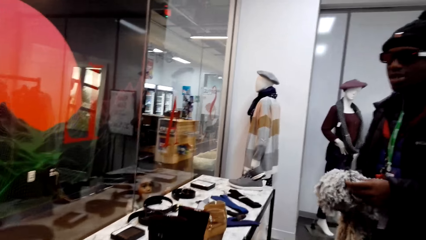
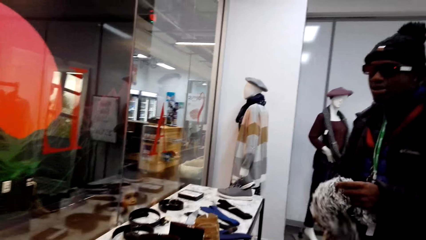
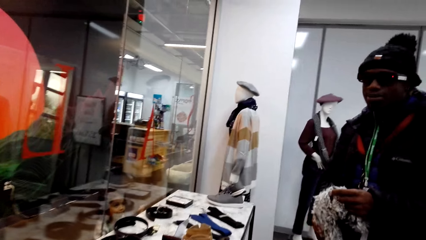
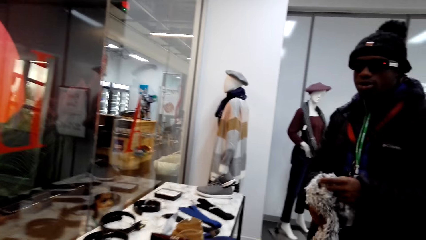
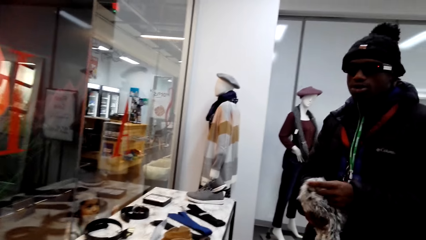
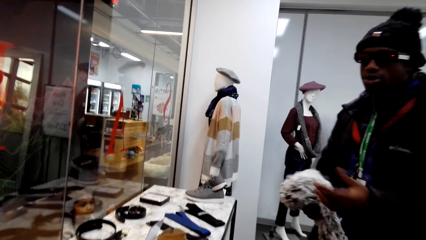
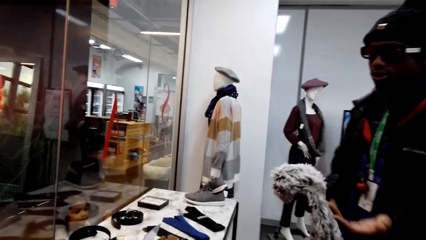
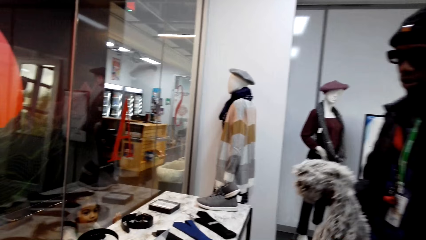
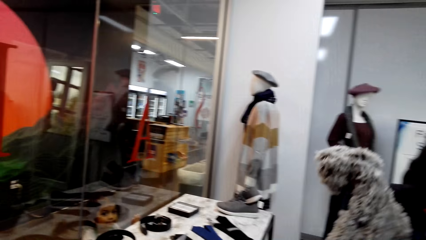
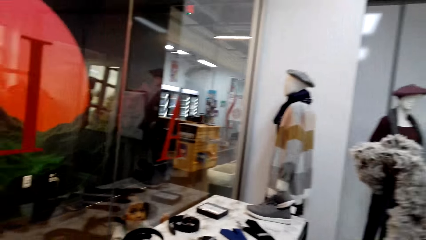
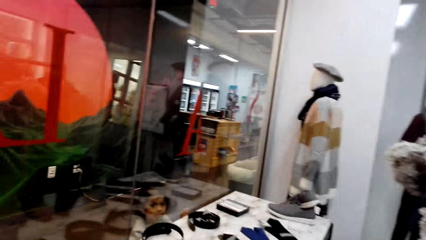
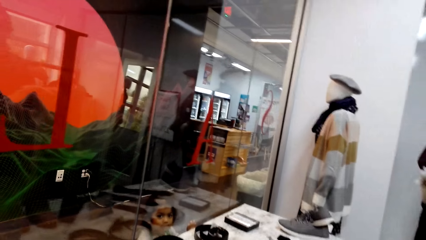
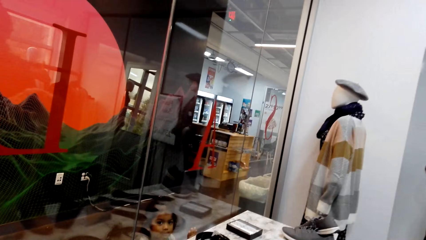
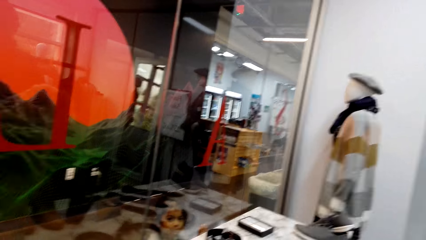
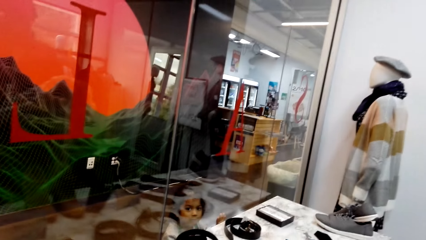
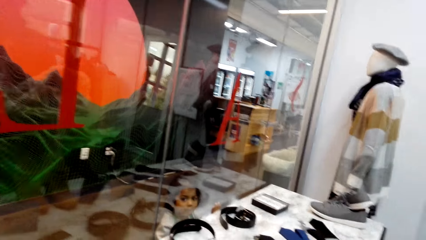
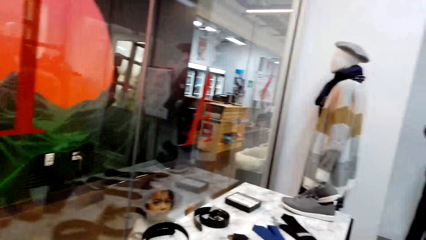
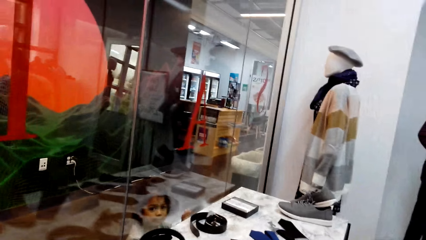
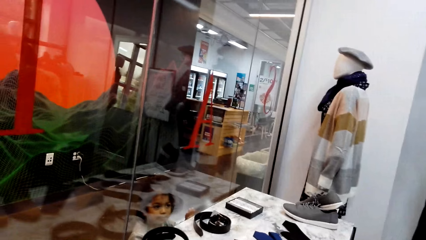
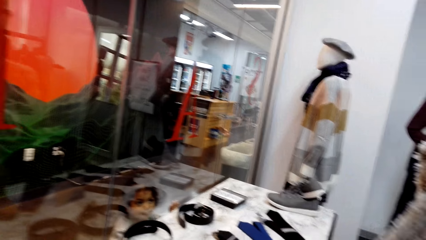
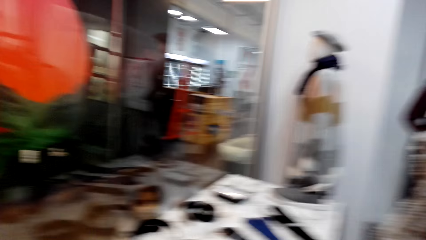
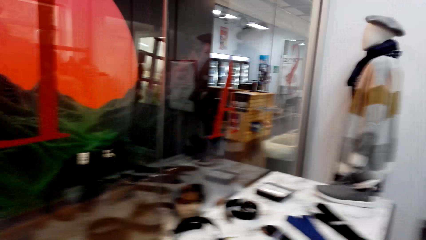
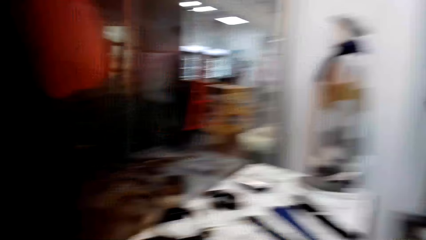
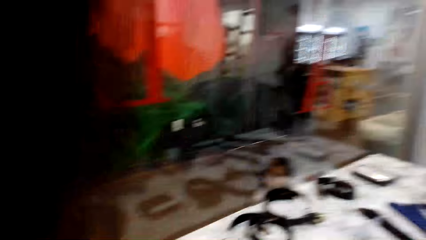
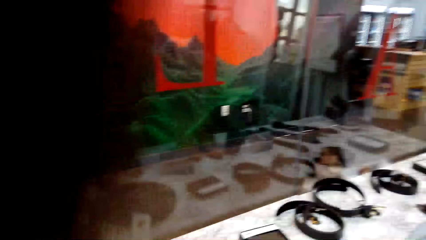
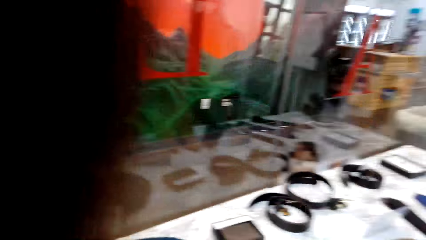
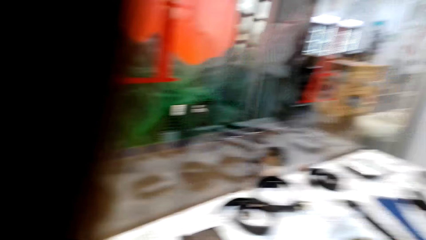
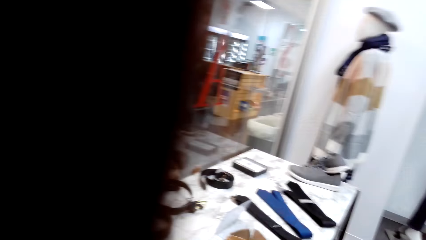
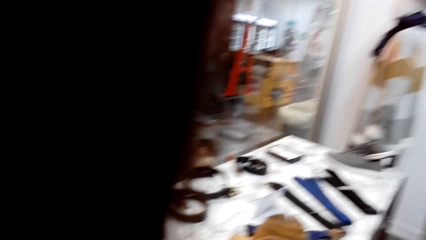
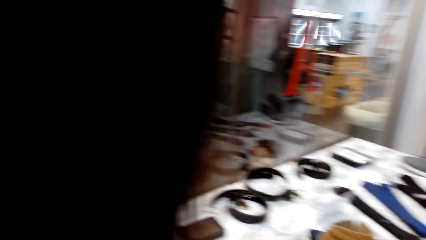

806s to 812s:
The camera wearer looks around the display table.

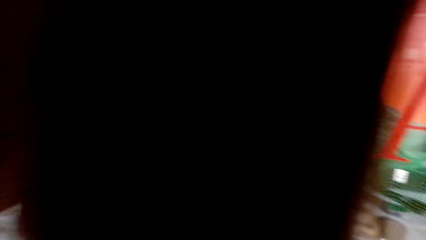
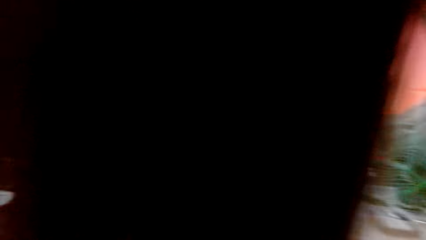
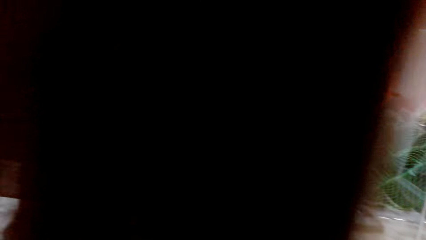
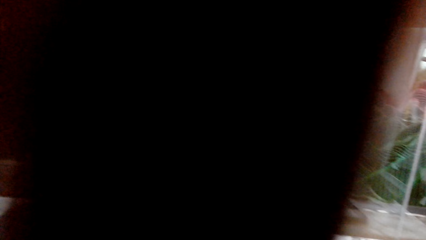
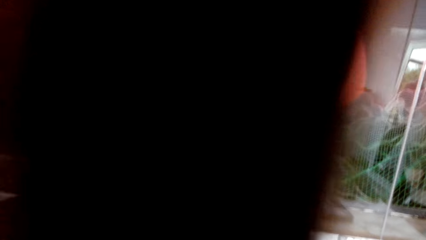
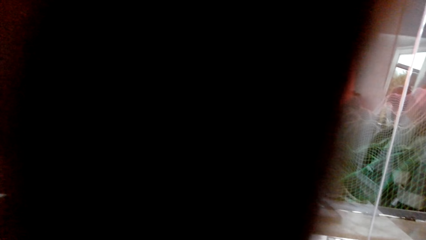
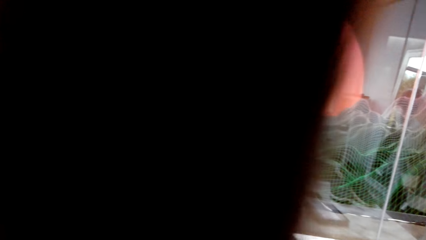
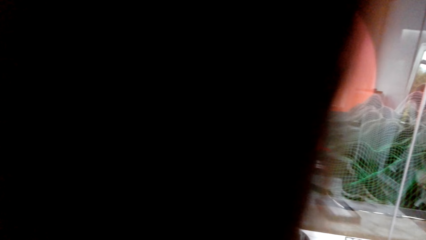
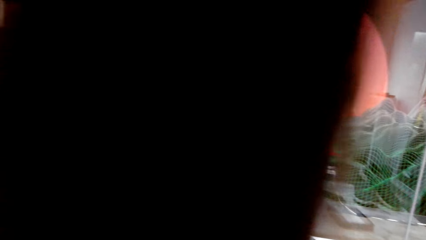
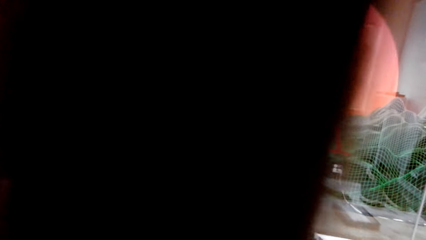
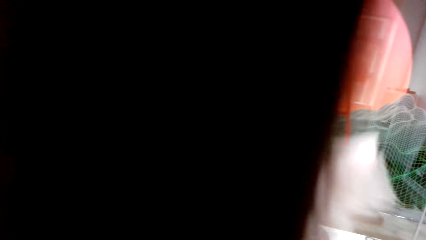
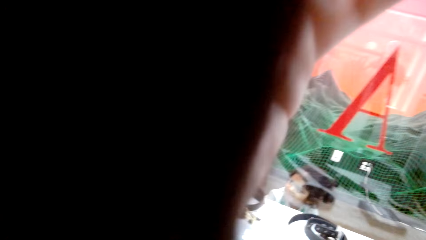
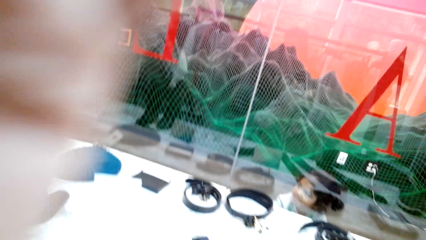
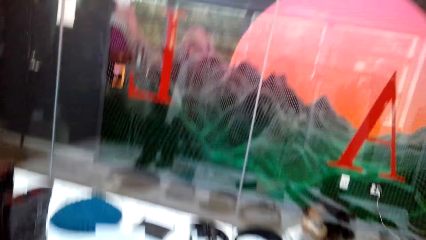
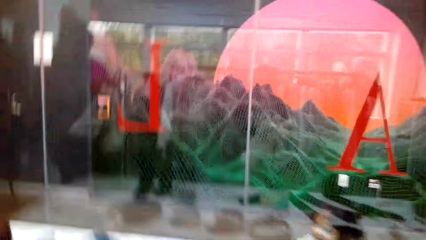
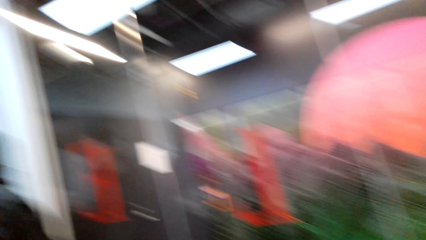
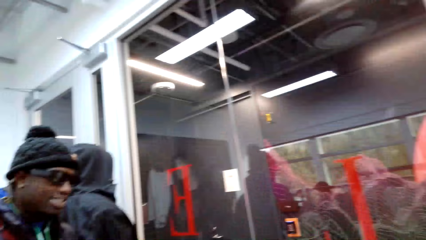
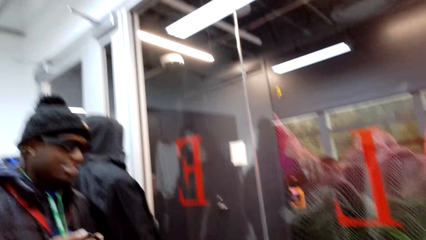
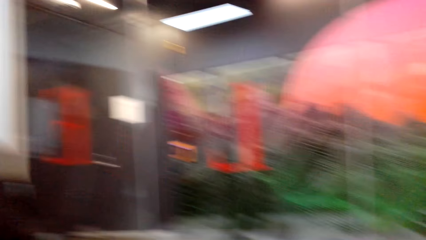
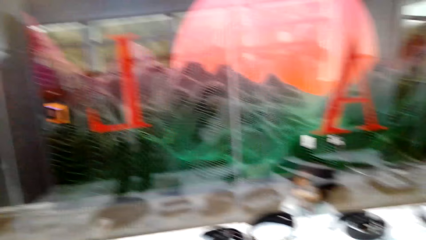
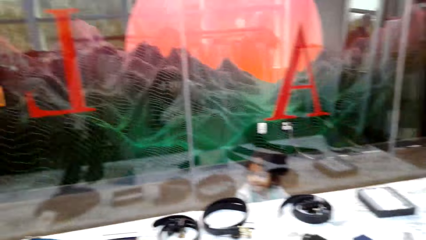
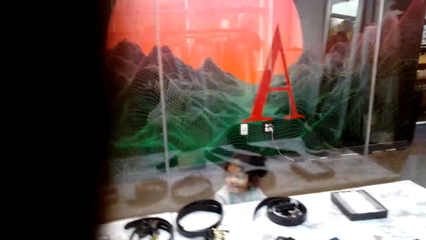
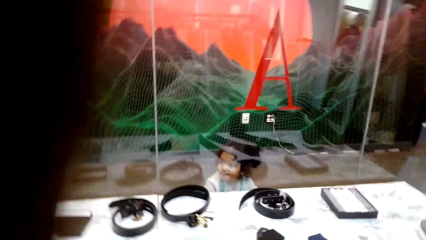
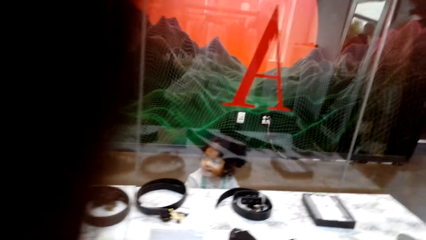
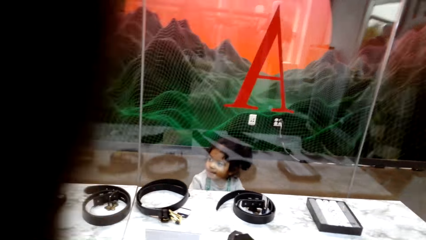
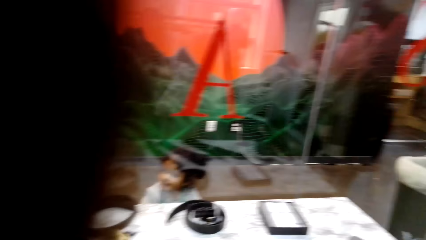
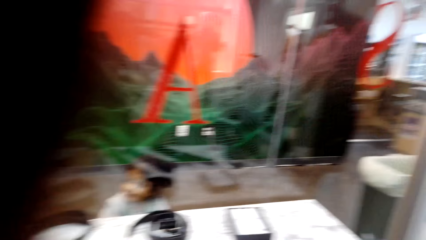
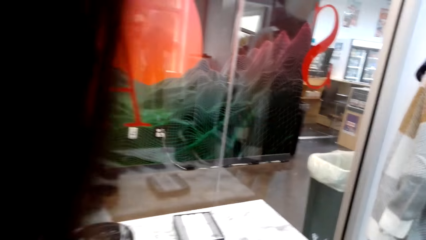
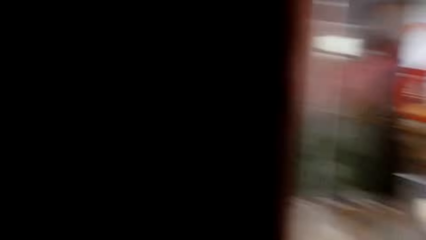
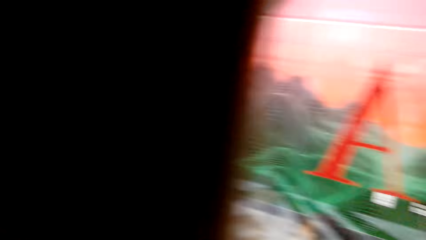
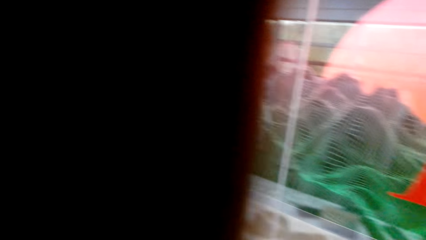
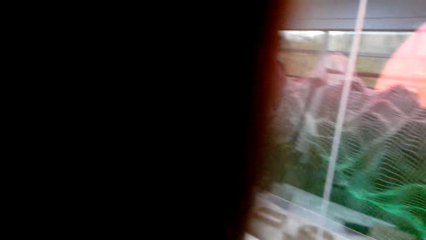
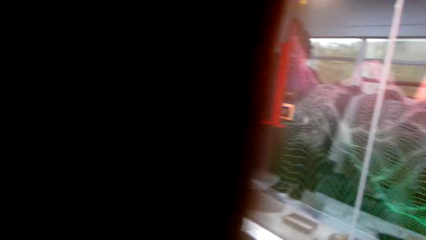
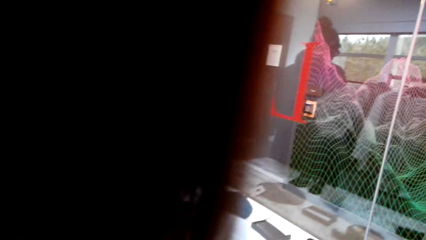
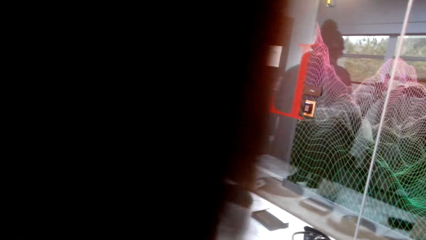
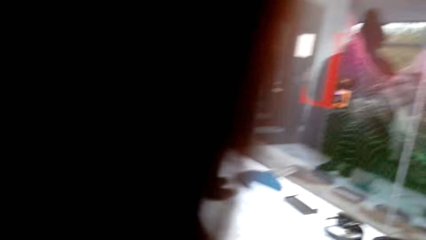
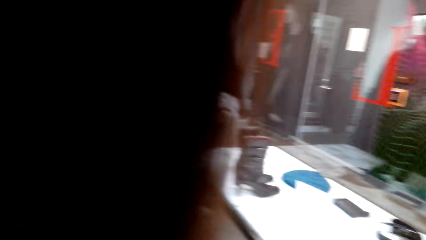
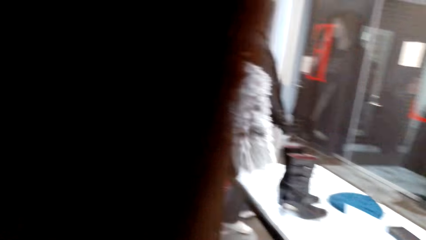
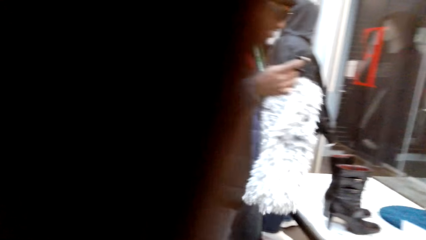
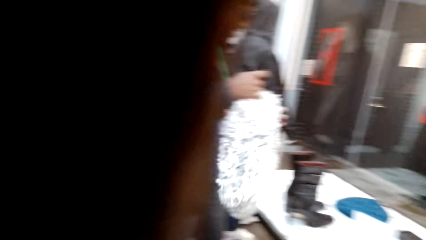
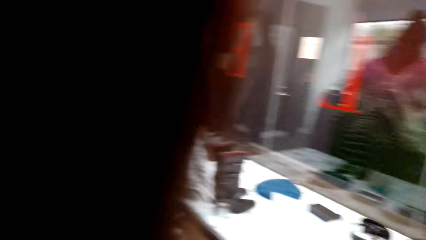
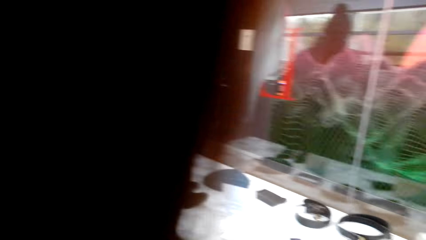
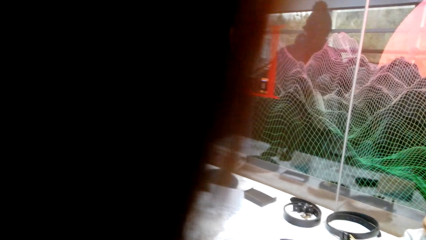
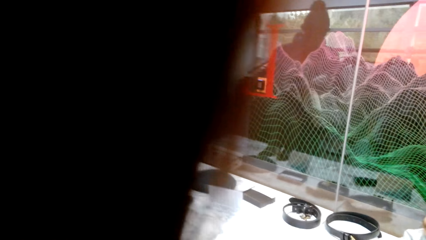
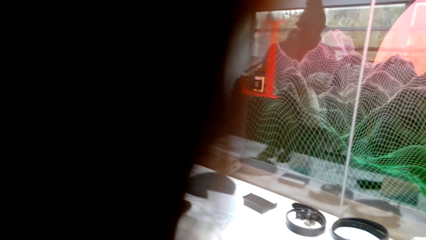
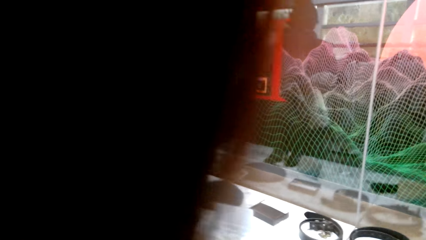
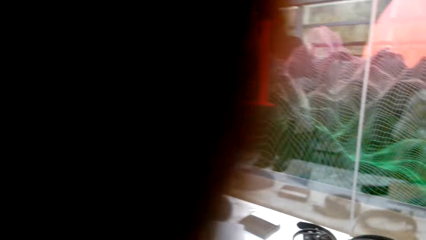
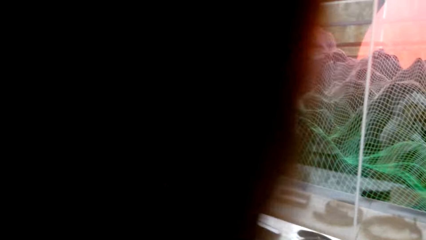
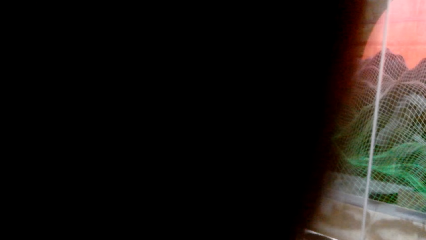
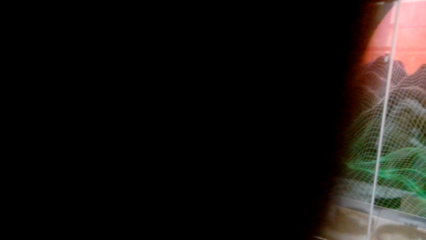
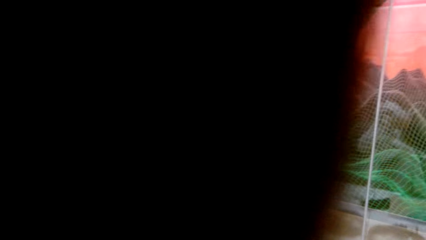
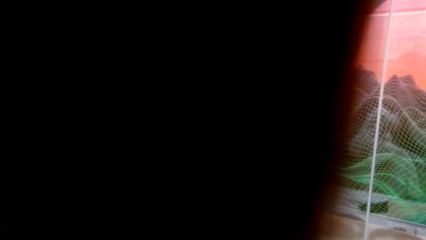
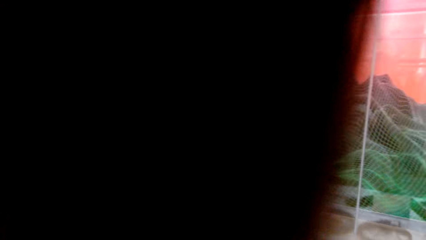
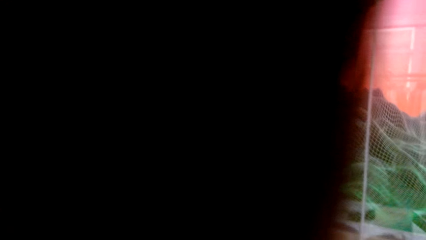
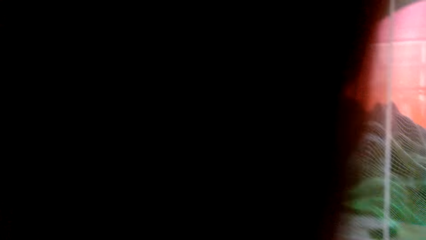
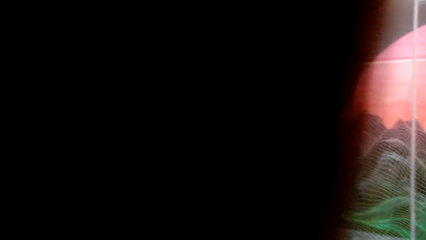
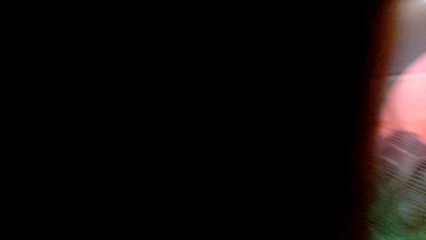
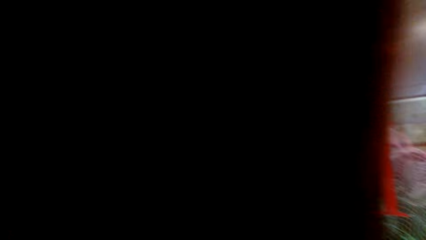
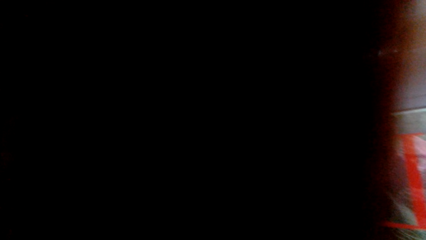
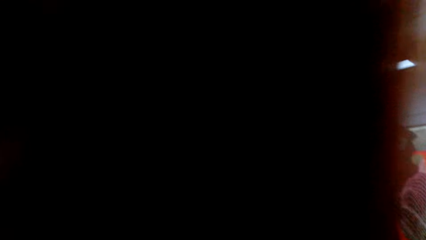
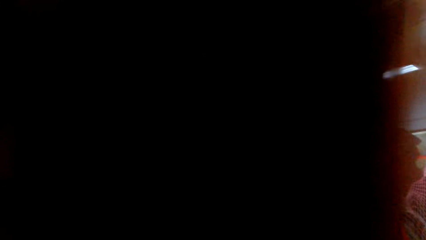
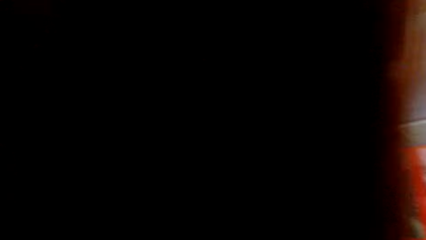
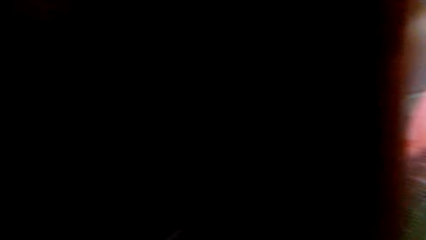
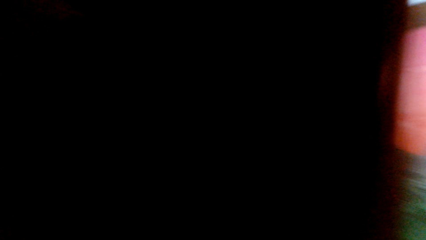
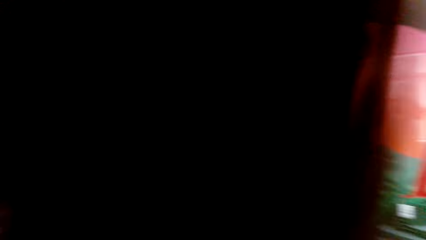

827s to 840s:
The camera wearer moves the hair from the camera. They look around the store. They converse with a man.
